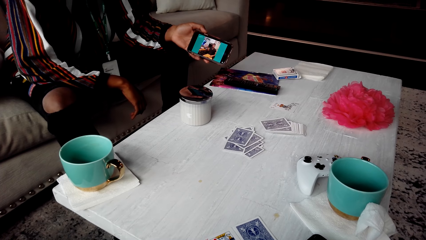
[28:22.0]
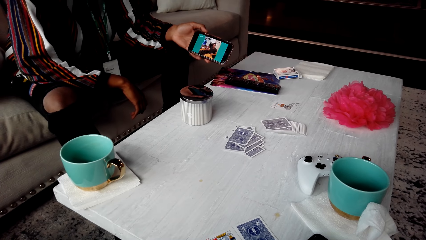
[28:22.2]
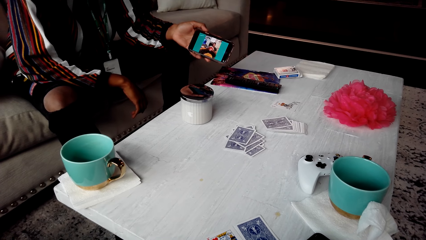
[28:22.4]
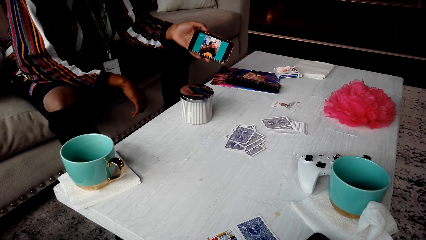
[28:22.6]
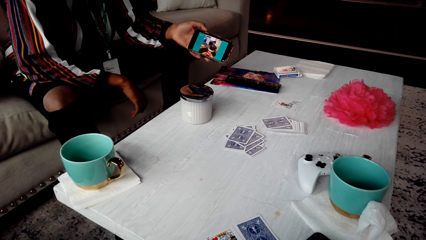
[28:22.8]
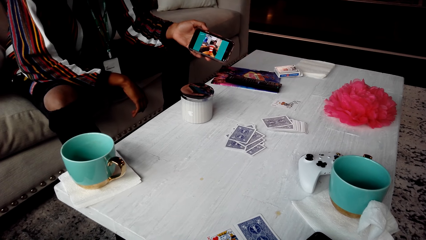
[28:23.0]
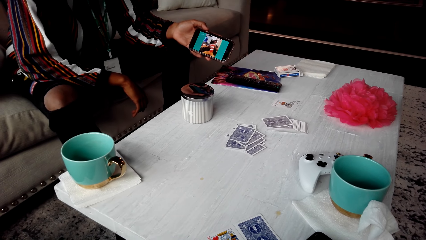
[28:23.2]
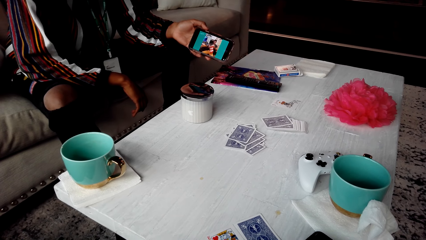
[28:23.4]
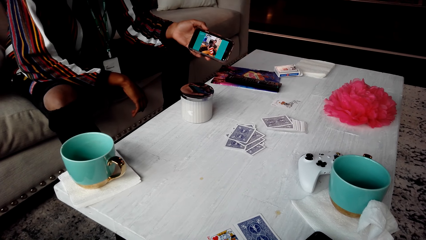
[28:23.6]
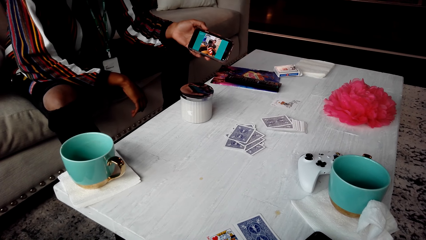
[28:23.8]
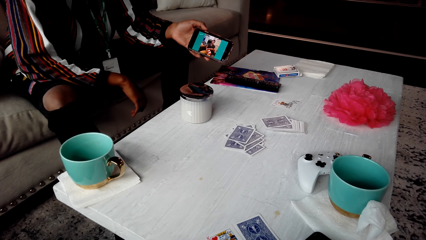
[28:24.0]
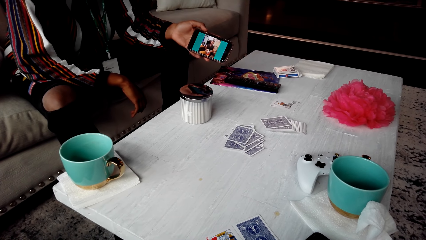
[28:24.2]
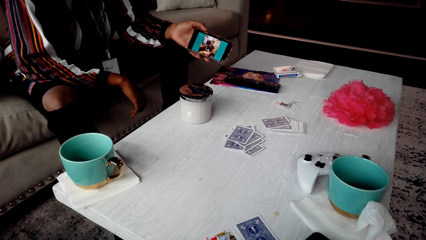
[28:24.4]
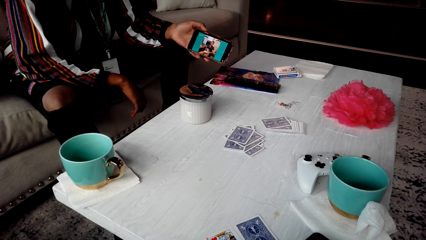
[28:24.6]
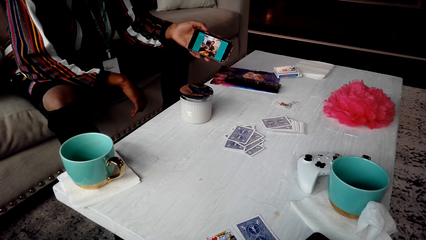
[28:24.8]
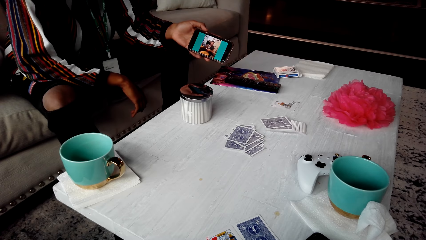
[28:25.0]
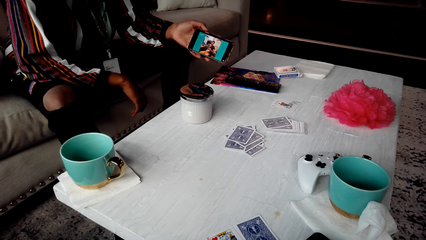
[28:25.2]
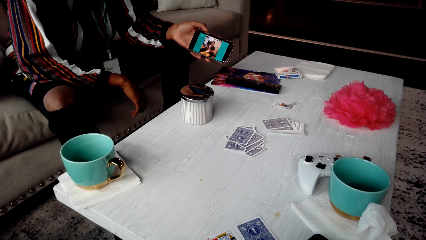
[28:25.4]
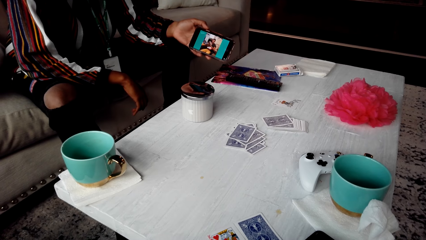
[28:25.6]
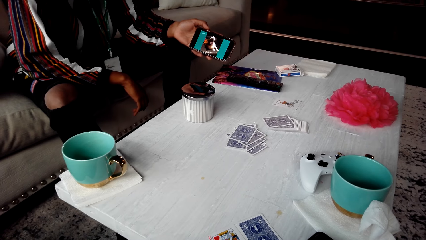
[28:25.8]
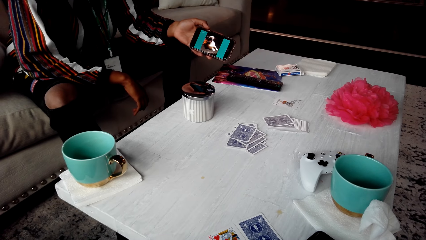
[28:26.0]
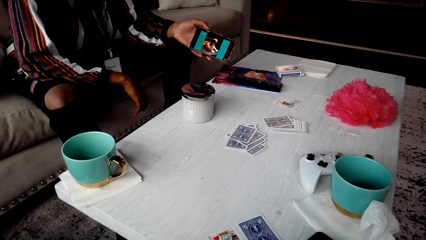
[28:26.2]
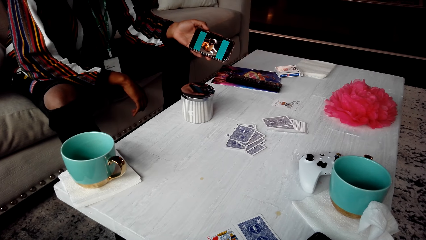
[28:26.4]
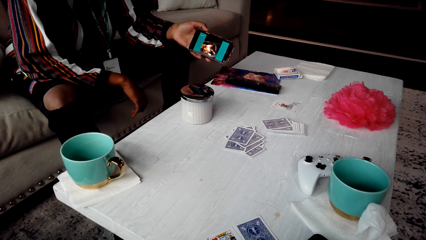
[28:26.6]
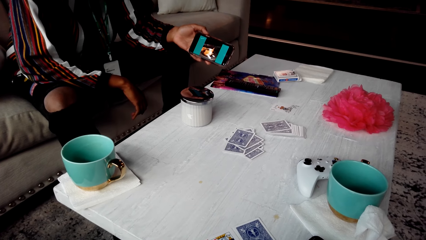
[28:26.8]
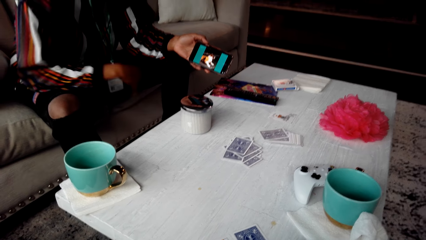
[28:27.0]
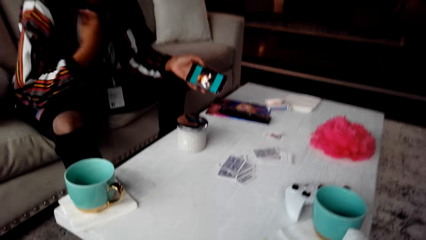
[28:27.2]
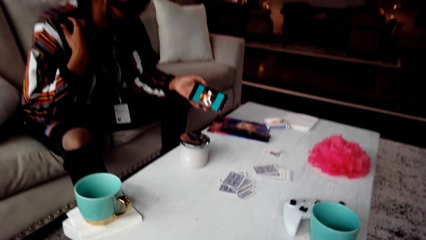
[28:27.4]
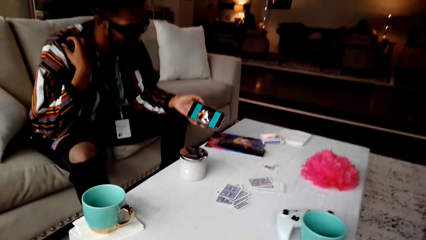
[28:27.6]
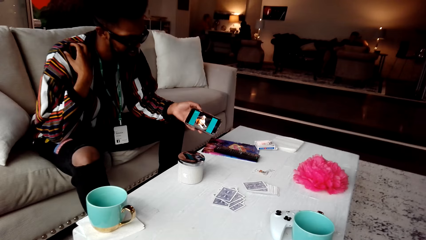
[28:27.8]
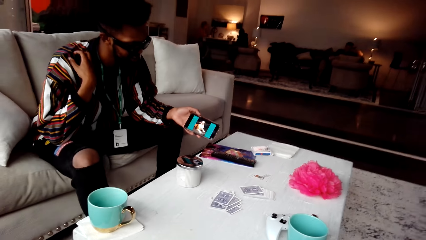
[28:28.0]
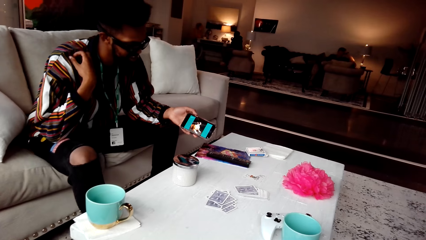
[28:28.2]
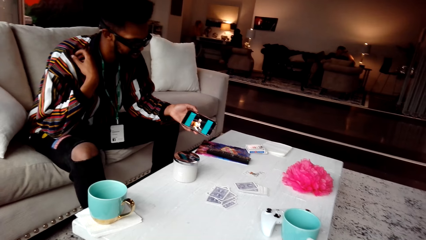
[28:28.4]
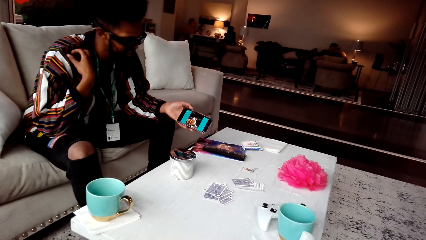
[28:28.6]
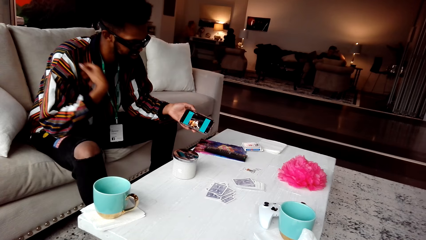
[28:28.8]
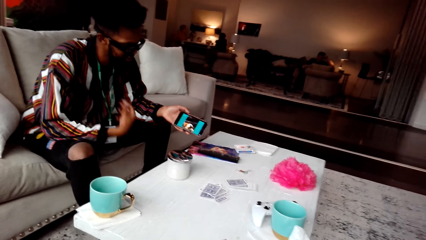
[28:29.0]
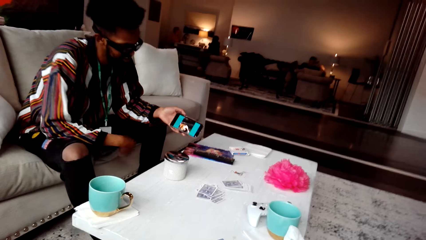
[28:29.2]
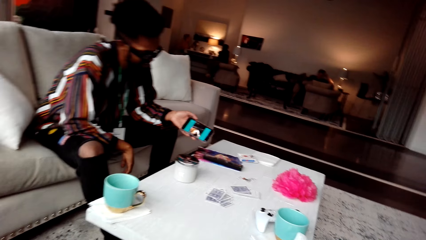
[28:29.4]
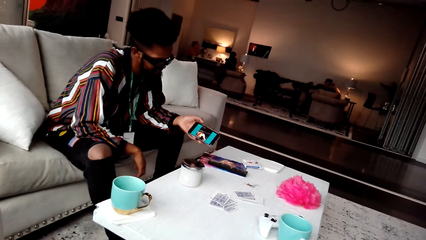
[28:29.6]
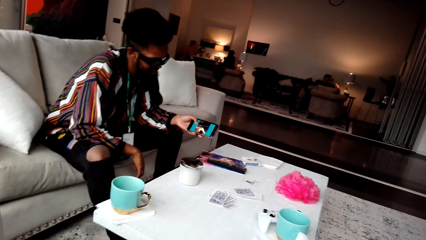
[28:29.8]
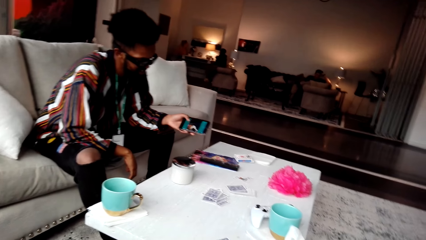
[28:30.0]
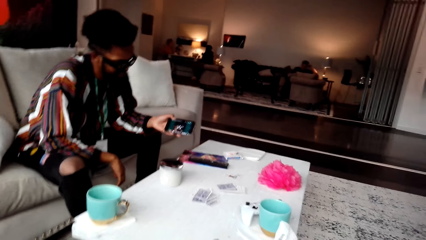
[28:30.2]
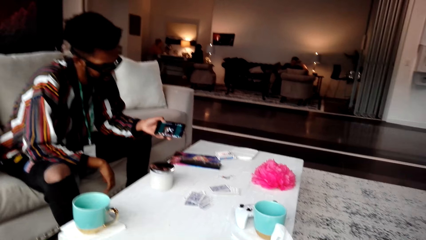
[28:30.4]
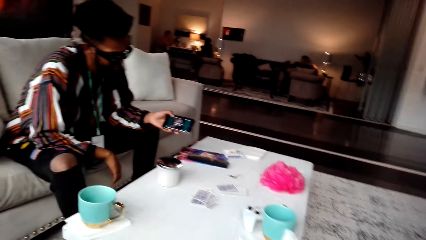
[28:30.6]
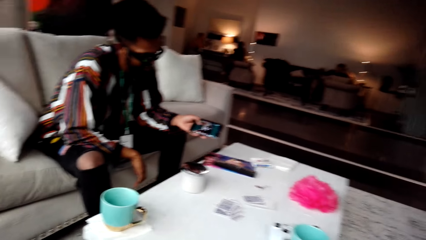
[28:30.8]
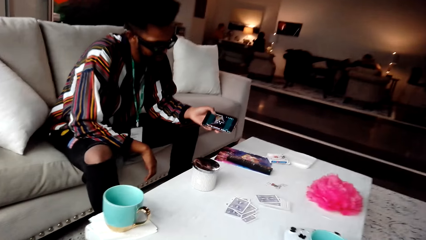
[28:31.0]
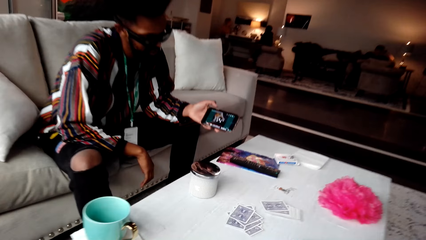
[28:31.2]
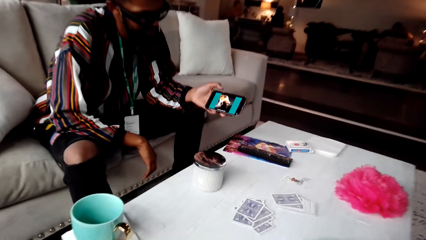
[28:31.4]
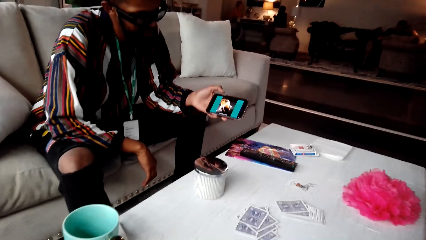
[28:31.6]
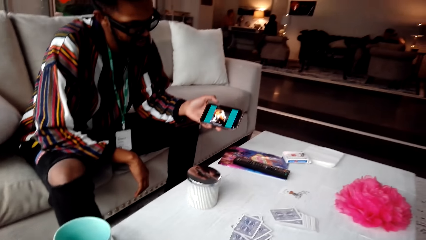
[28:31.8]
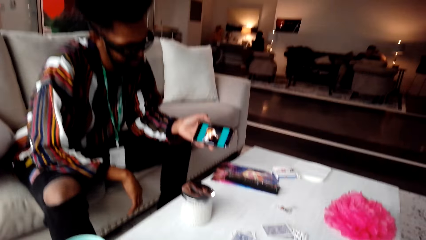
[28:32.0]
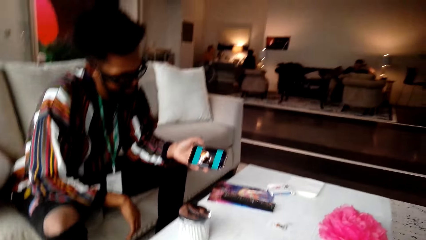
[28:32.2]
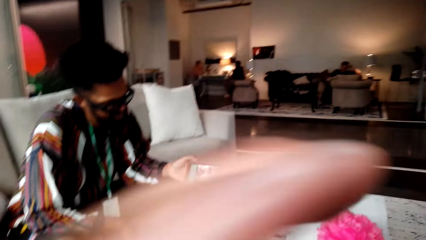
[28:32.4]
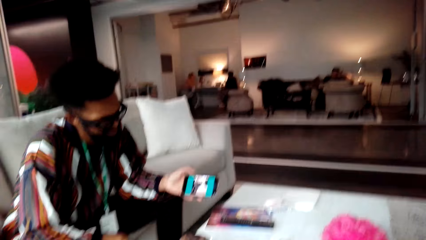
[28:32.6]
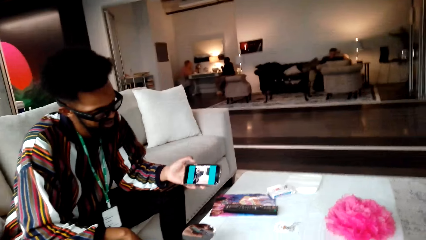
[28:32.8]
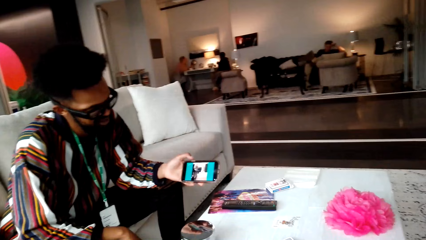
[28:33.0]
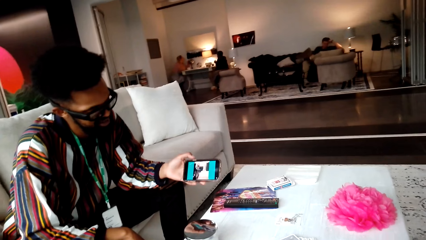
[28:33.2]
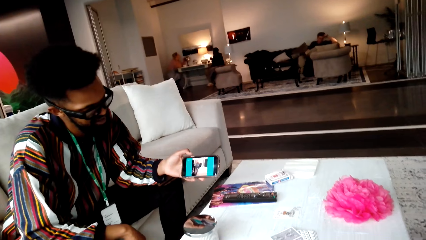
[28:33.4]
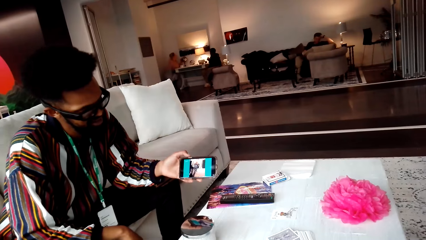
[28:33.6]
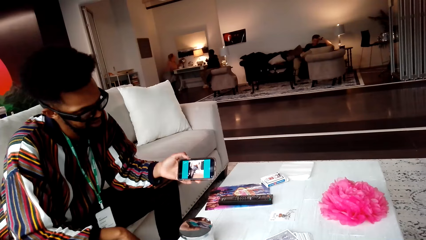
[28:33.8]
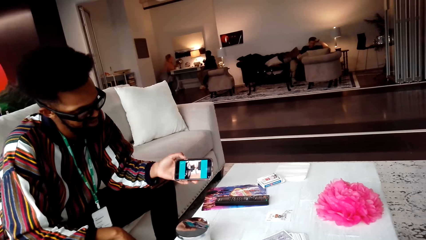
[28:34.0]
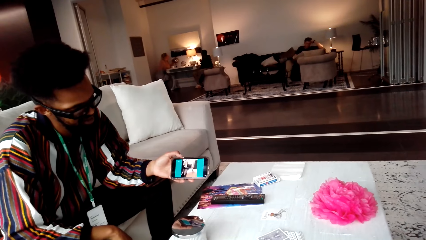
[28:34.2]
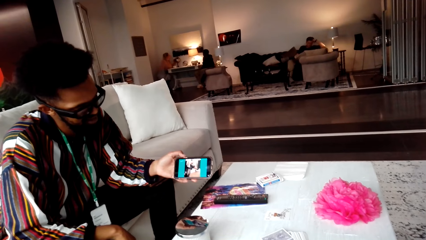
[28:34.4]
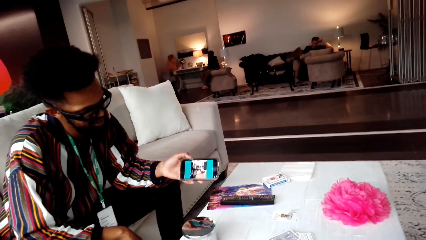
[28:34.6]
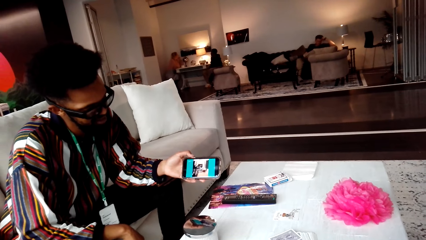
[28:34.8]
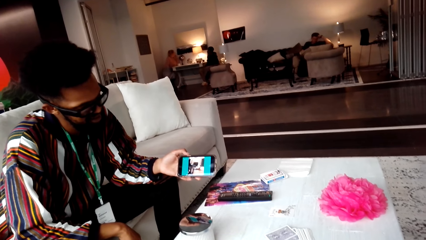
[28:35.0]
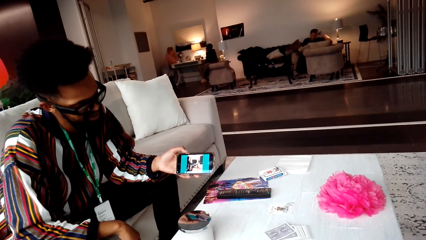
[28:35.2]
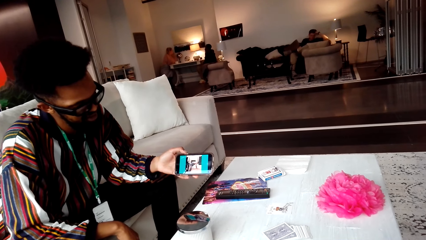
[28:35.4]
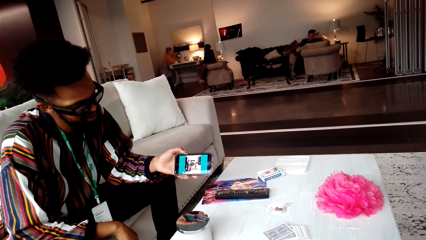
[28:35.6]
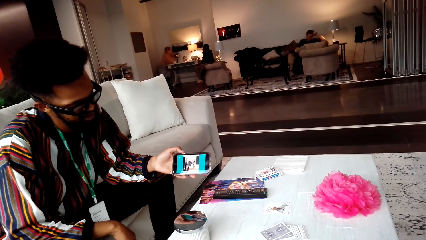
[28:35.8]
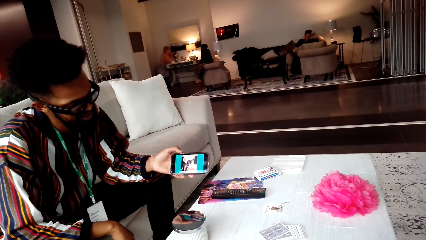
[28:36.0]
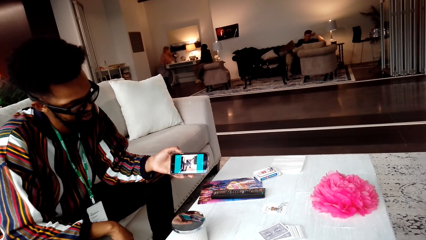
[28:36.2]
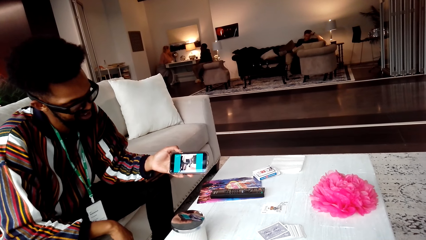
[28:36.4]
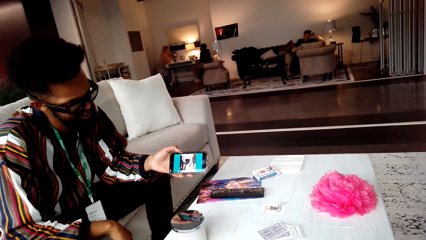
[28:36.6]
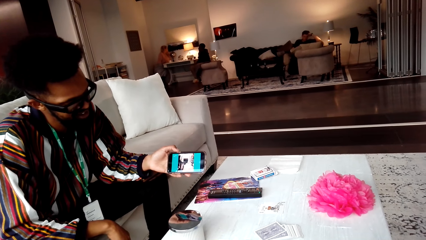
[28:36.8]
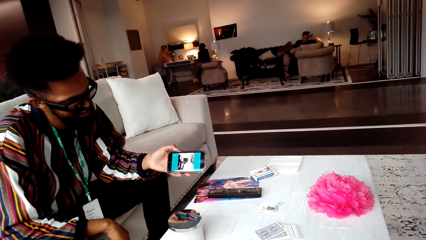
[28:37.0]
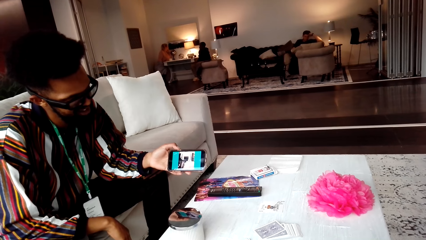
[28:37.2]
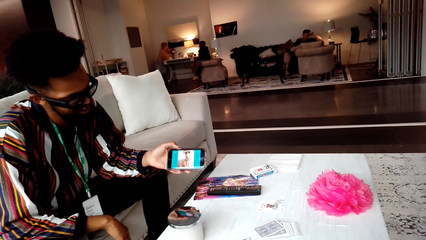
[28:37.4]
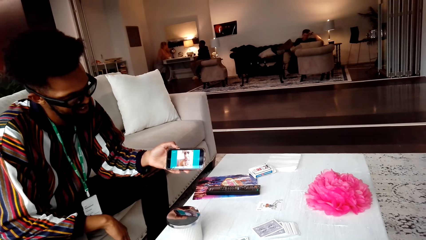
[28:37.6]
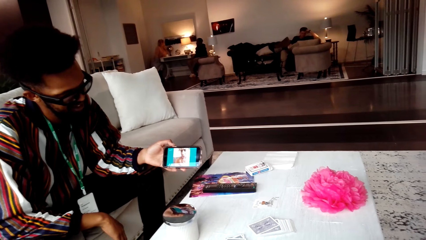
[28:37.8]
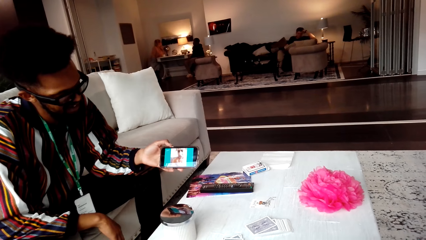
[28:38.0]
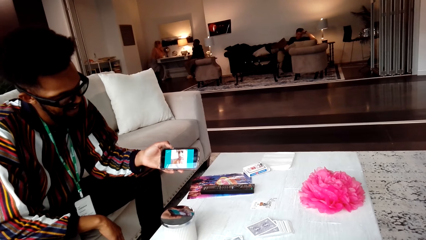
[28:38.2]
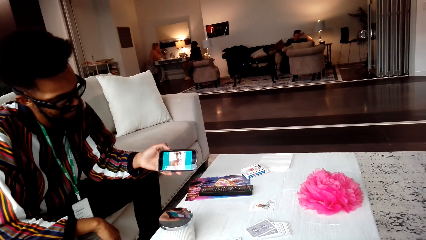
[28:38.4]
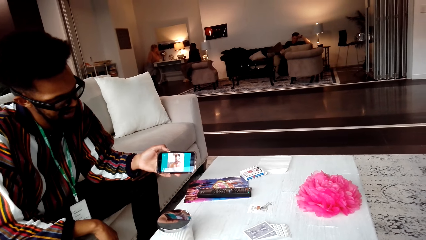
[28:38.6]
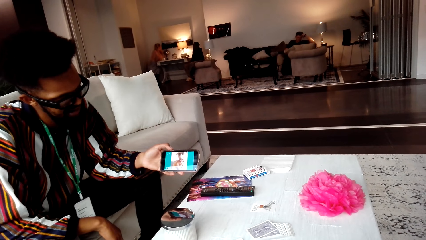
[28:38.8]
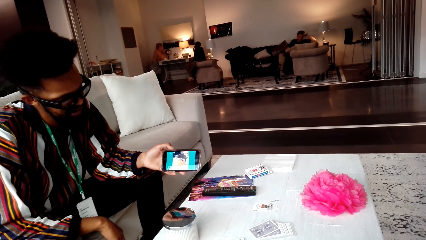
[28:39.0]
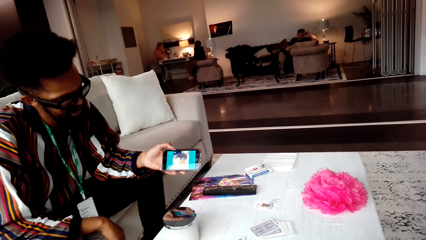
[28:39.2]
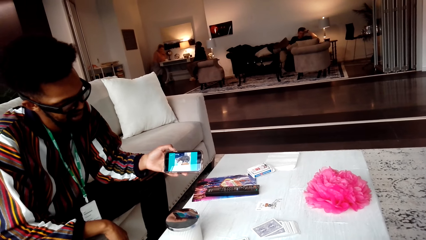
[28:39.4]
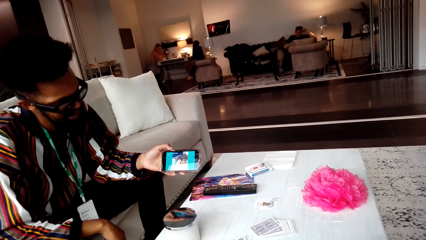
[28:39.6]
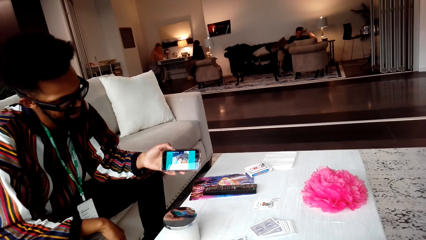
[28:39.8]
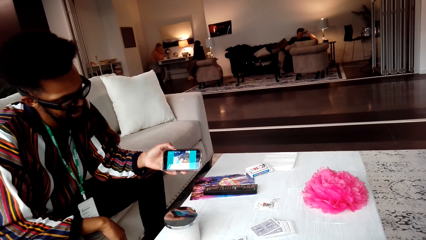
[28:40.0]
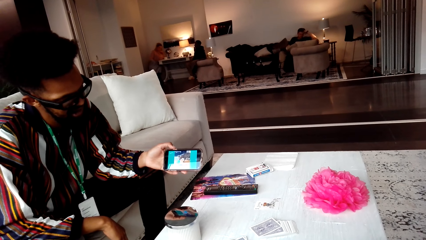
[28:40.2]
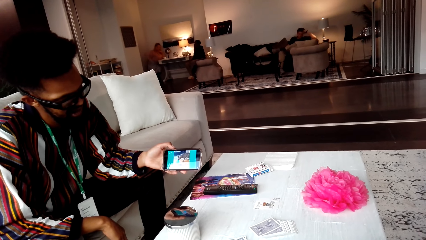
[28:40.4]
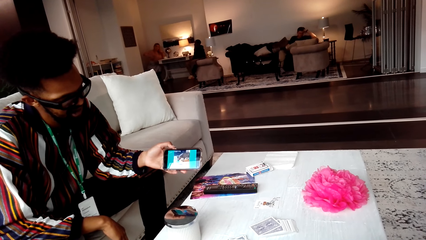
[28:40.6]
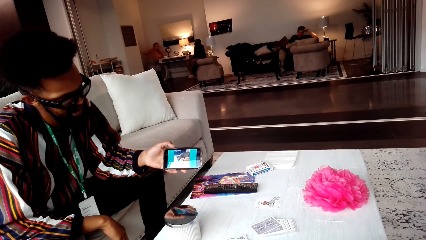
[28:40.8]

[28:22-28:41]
A person scratches his shoulder. A second person sits in the room. A third person sits in the room. A fourth person sits in the room. The camera wearer moves a hand.
